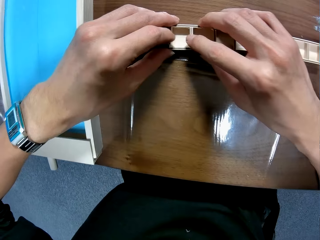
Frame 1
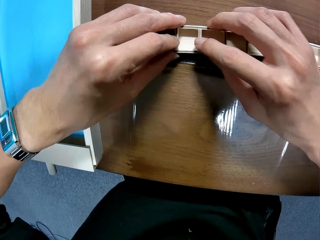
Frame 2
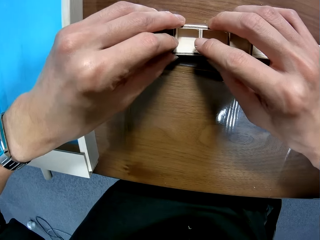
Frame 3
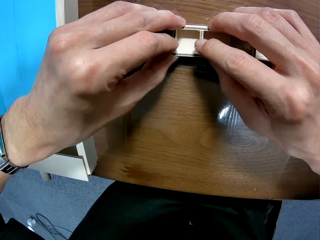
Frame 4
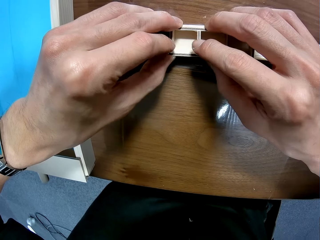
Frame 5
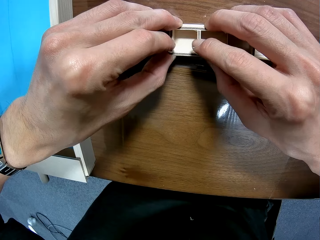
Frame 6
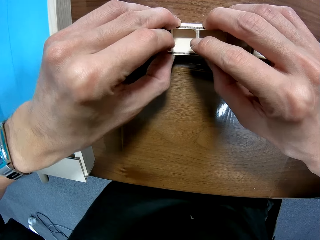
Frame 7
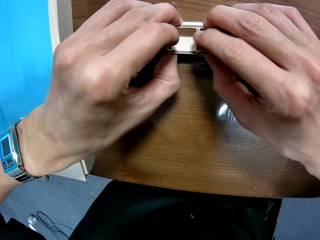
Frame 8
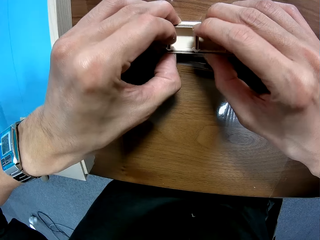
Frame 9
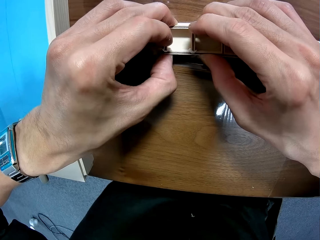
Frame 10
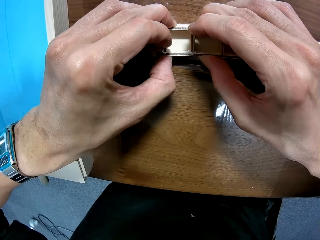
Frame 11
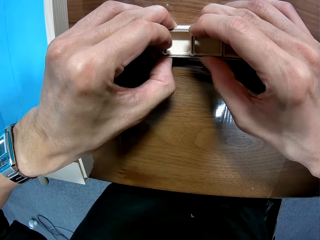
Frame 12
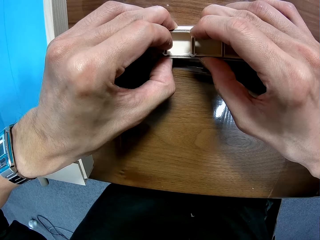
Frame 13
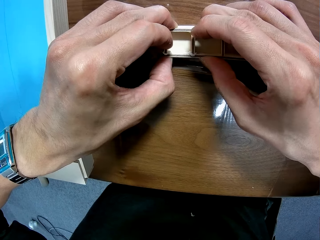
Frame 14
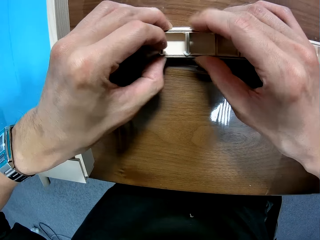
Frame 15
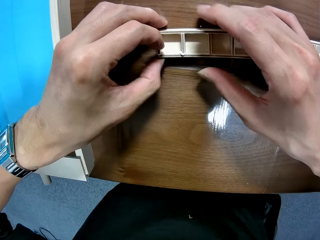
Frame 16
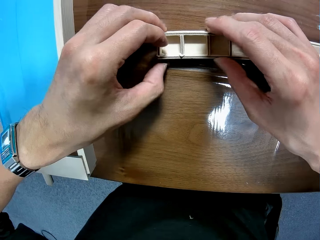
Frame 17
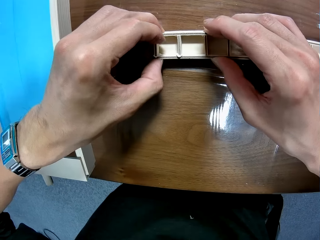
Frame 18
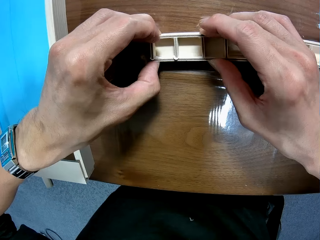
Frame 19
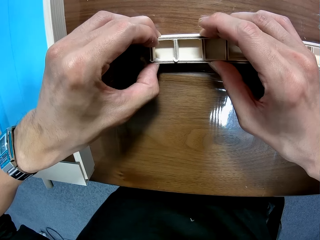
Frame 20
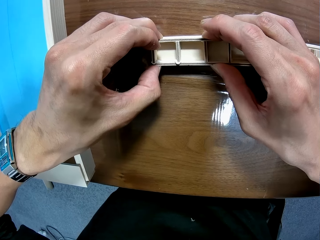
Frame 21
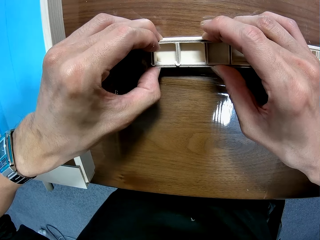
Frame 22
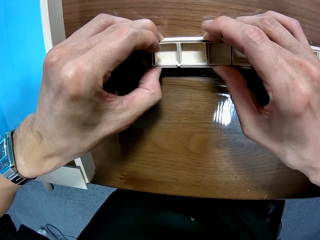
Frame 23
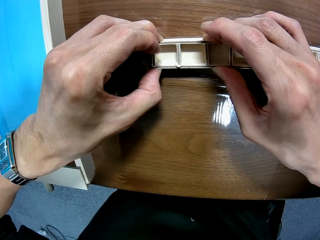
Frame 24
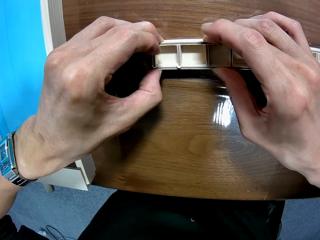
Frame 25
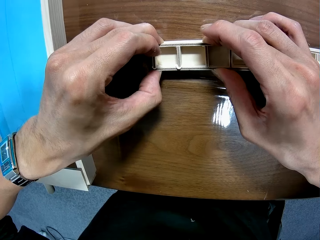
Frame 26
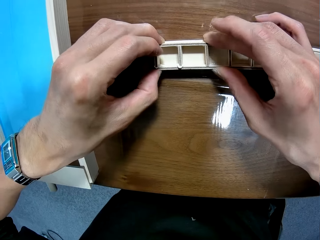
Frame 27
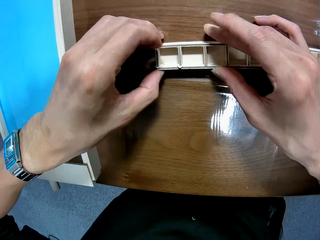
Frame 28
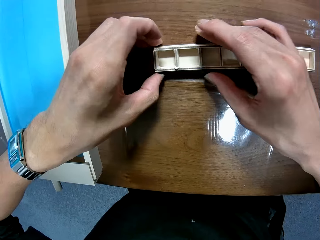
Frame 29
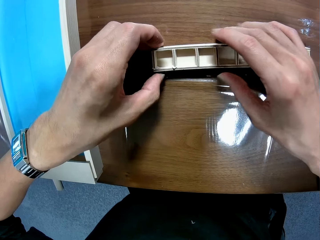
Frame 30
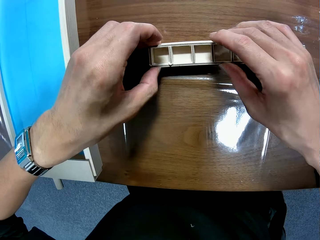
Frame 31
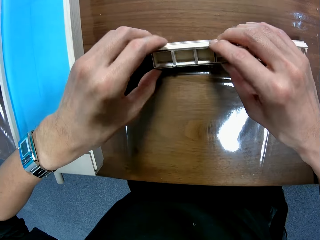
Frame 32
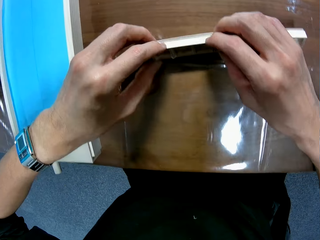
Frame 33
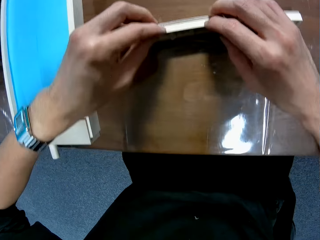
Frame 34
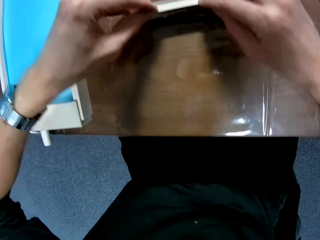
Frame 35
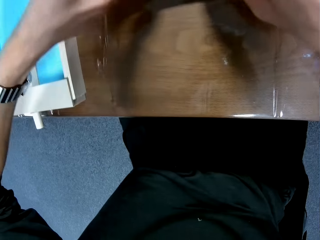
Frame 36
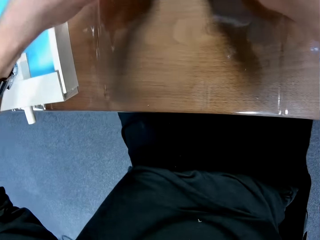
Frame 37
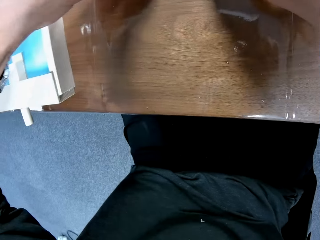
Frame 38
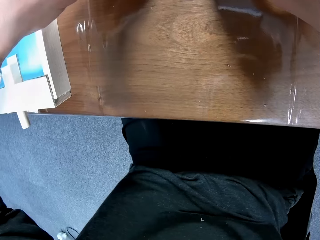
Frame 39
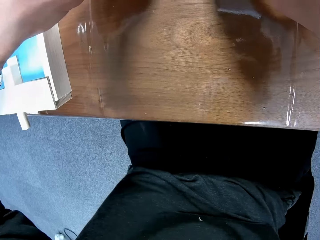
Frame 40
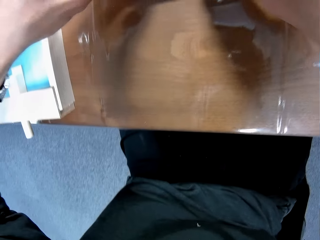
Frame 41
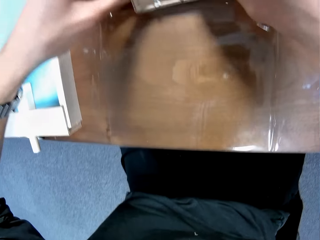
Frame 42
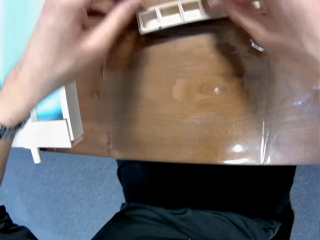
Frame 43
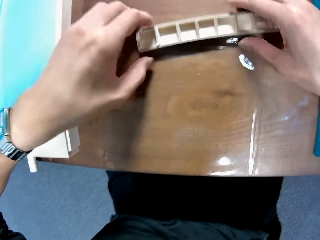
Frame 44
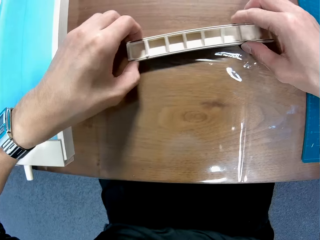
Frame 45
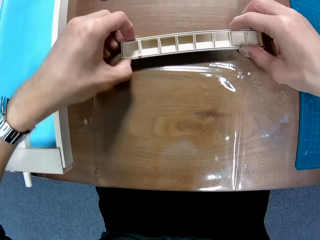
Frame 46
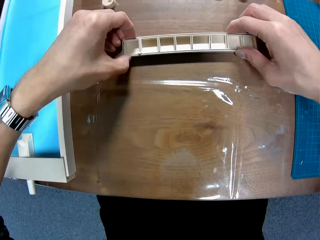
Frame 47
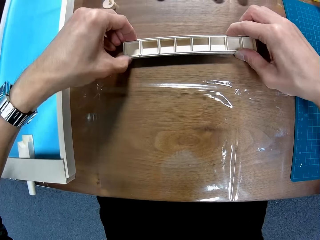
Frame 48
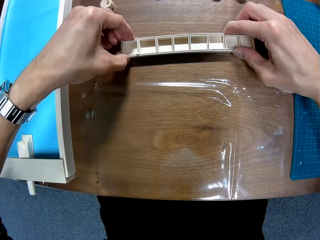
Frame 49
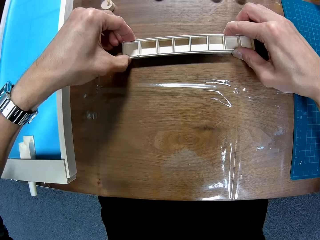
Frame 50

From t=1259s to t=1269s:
The camera wearer adjusts the glue joints. They fix the wood plug.

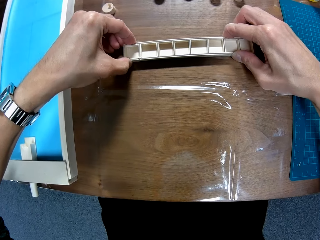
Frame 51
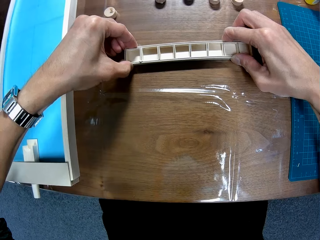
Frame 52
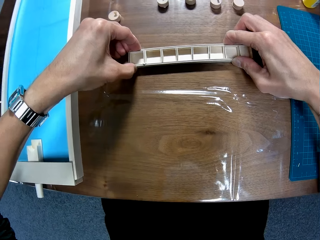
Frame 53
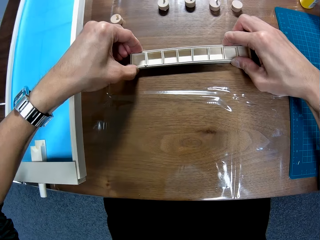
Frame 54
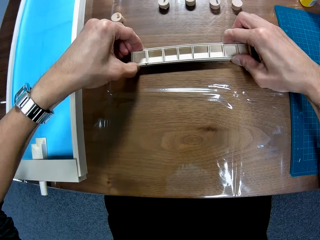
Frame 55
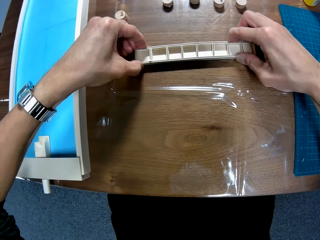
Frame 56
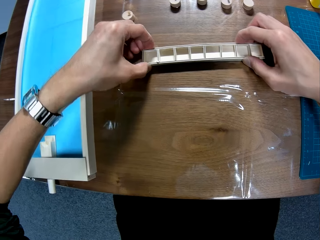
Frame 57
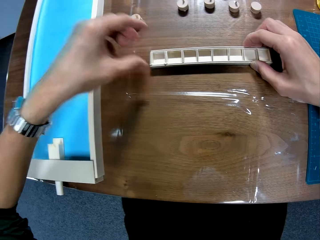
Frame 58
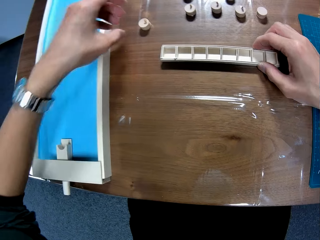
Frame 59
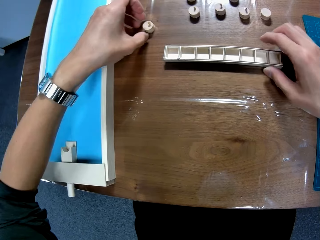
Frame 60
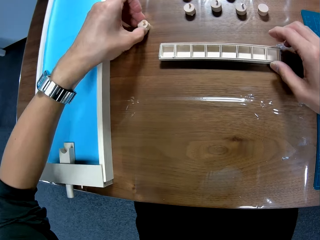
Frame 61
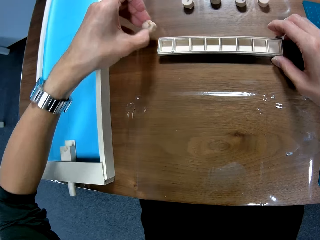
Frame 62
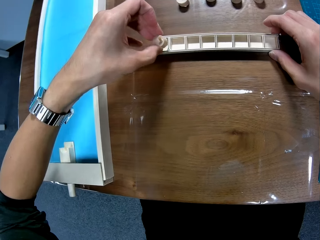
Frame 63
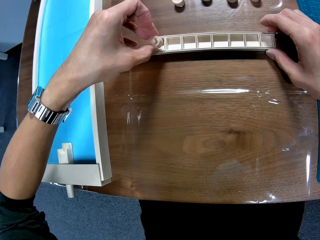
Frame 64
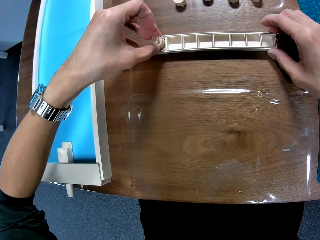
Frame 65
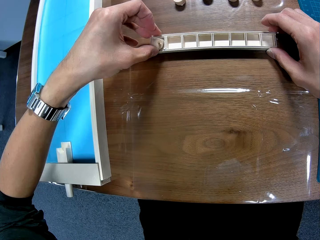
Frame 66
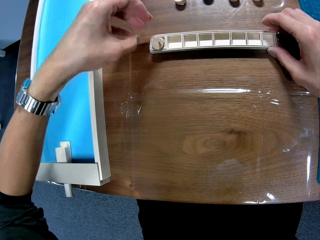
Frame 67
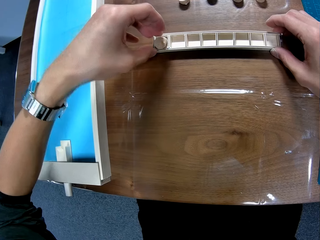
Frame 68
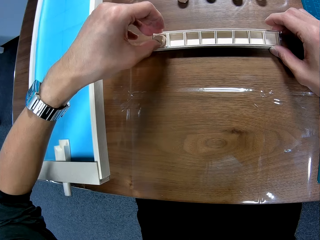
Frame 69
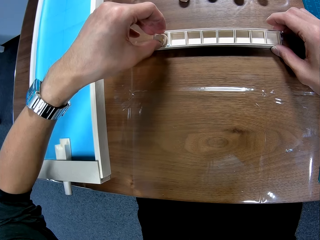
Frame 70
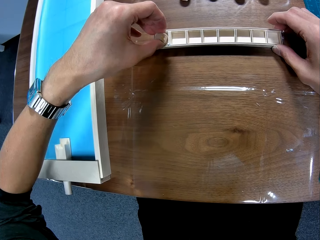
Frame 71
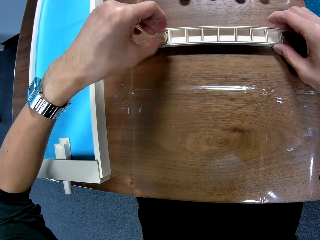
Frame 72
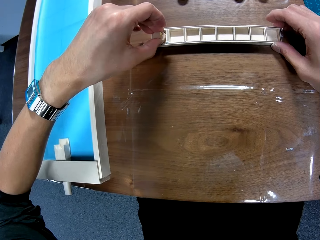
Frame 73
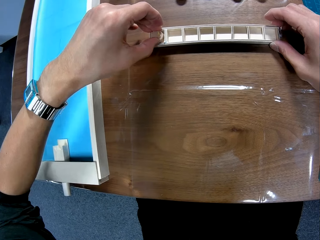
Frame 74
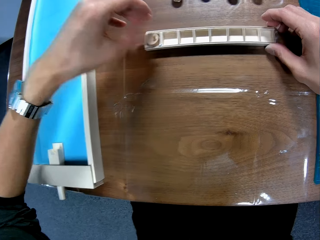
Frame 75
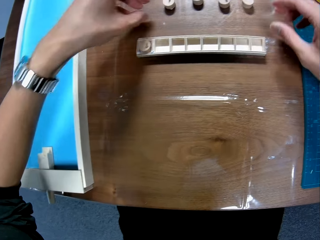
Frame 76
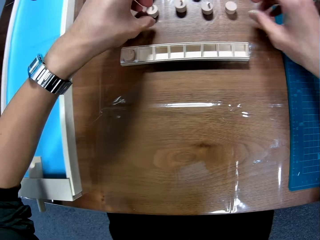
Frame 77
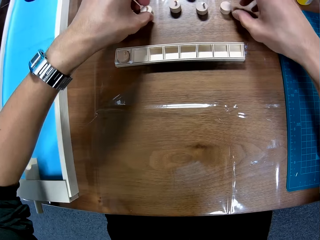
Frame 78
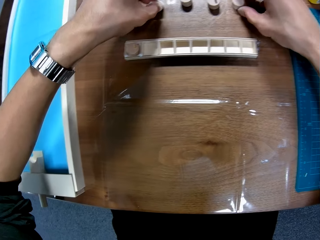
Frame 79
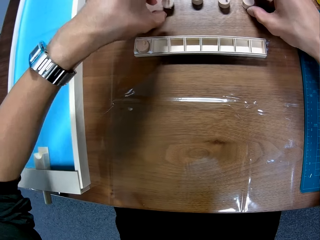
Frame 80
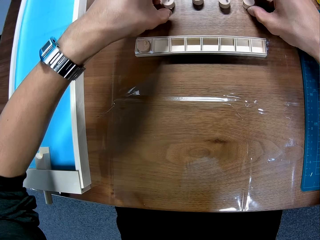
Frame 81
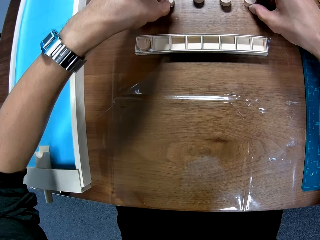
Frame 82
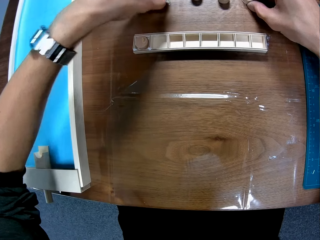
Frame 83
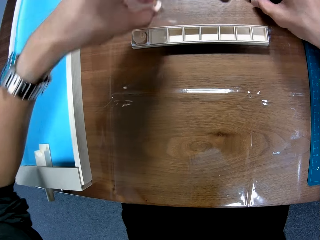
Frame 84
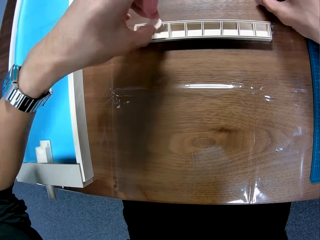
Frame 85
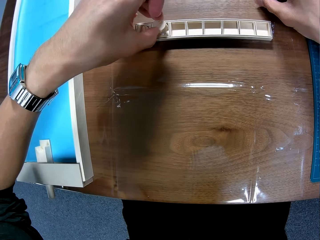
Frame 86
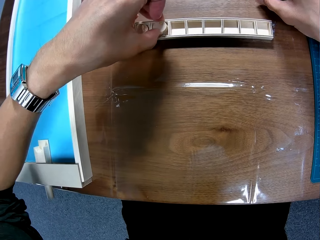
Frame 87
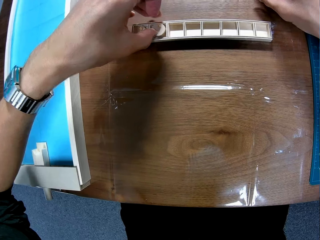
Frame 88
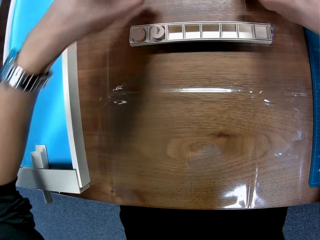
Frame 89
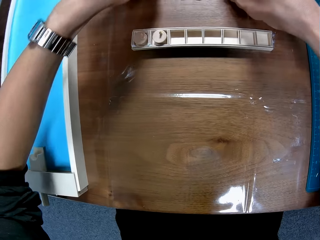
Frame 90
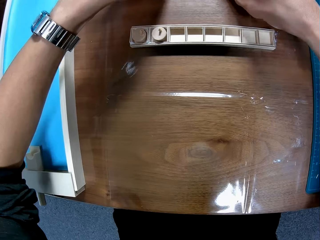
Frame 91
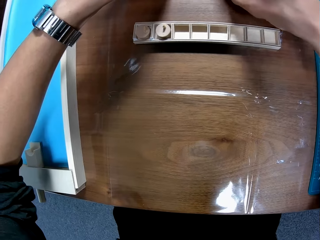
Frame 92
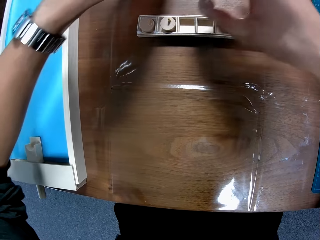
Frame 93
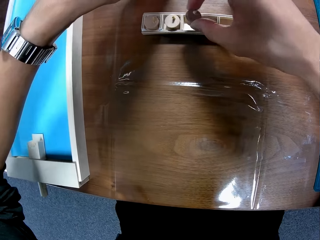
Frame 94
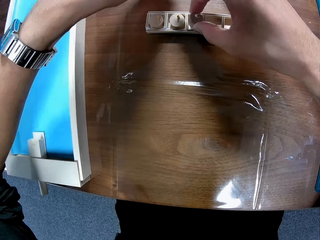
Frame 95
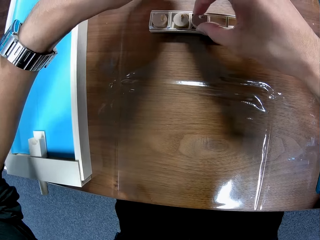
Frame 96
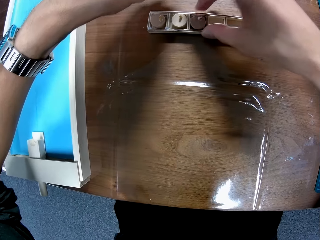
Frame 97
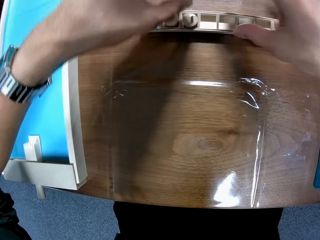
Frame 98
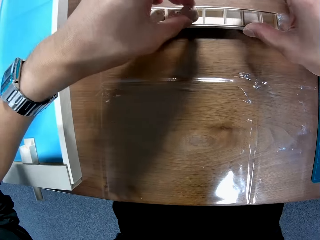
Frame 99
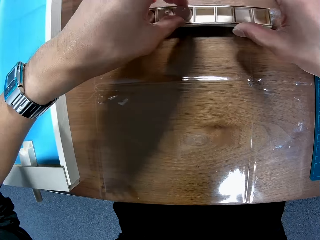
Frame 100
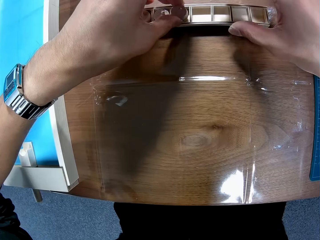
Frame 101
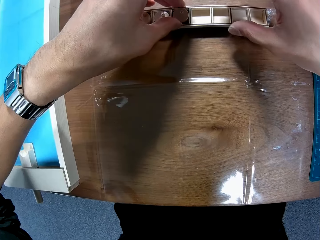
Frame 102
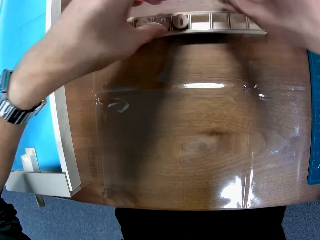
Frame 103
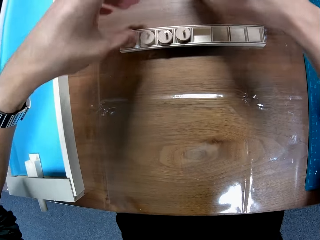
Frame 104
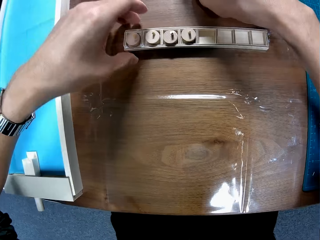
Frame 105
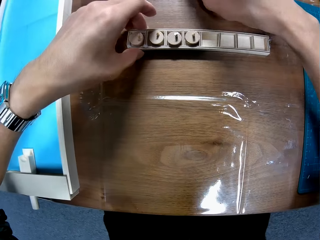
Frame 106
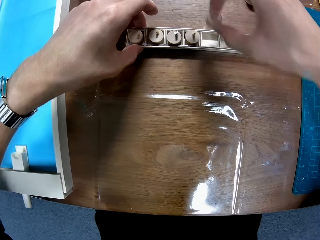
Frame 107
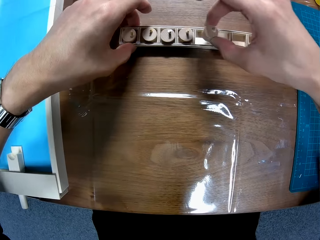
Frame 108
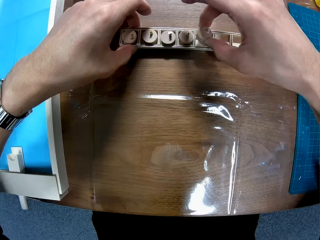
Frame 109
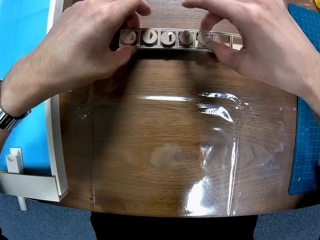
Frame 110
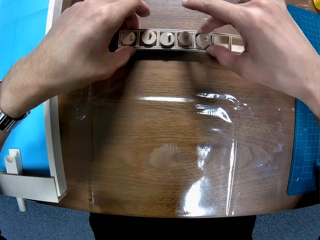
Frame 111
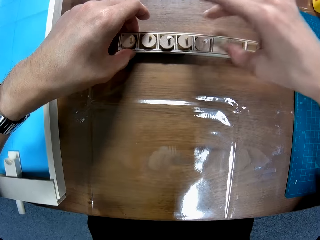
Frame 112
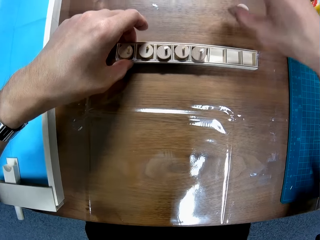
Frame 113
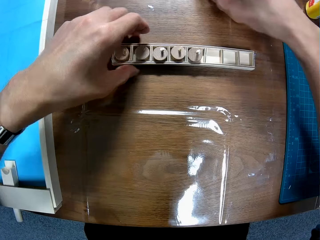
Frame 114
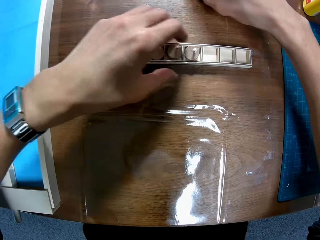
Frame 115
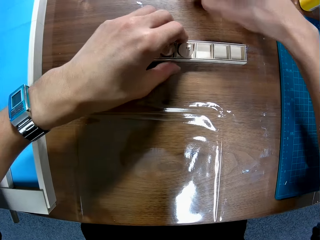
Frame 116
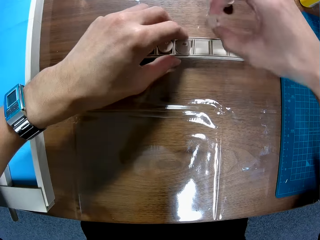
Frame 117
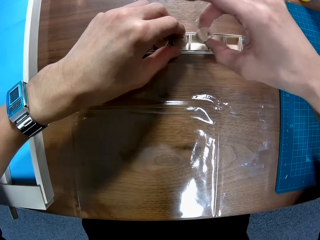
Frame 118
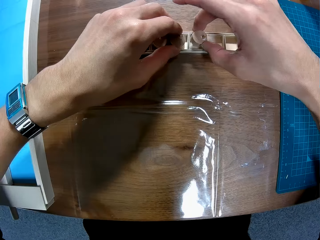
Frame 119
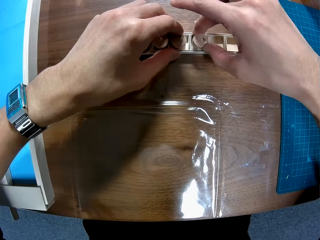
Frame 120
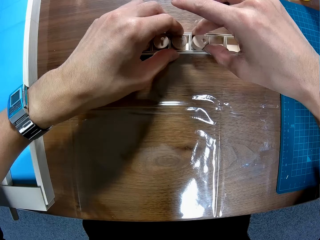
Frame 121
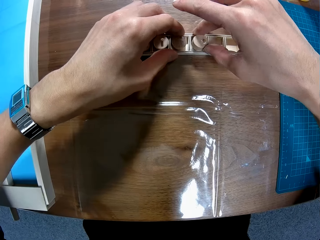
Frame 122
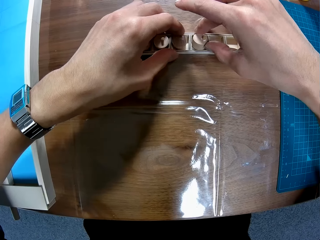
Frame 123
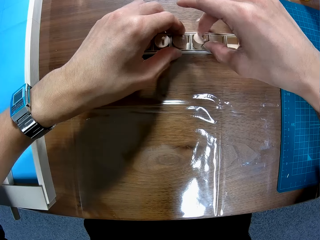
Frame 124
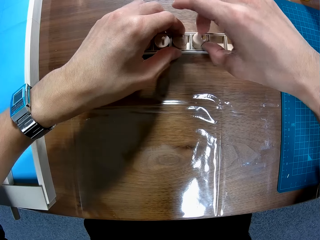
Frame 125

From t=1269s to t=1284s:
The camera wearer picks up a piece. They place the piece in a section of the box. They pick up a piece. They place the piece in a section of the box. They place a piece in a section of the box. They place another piece in a section of the box. They place a piece in a section of the box. They do so again.
